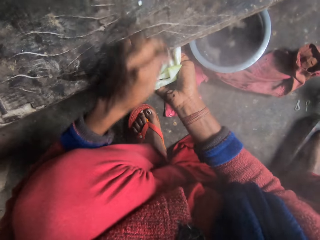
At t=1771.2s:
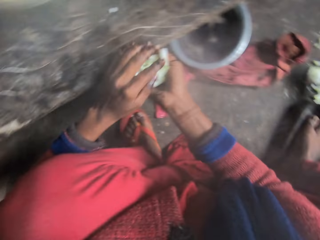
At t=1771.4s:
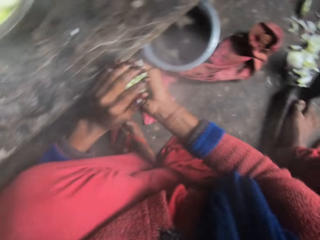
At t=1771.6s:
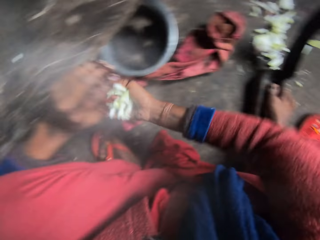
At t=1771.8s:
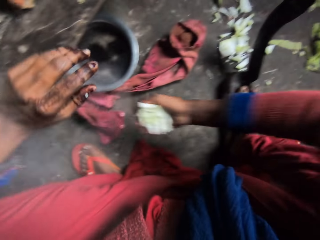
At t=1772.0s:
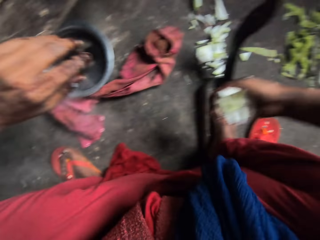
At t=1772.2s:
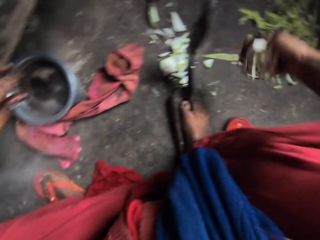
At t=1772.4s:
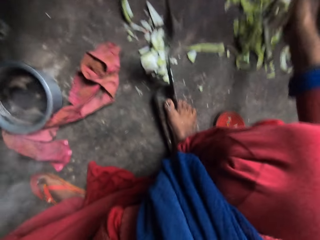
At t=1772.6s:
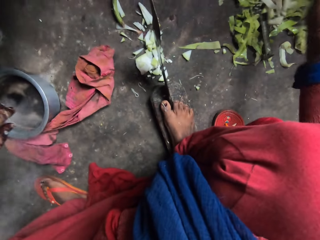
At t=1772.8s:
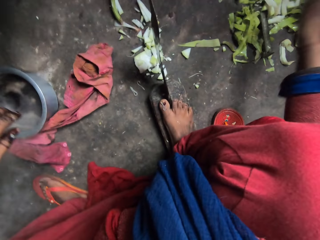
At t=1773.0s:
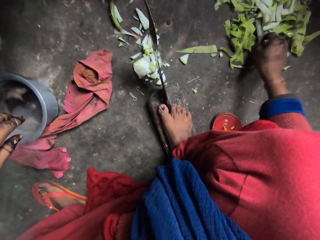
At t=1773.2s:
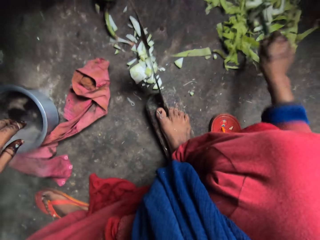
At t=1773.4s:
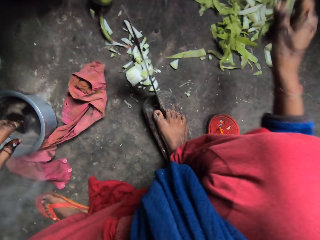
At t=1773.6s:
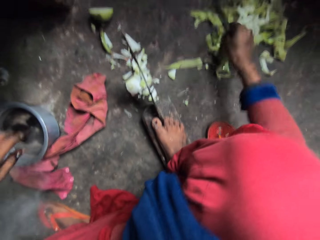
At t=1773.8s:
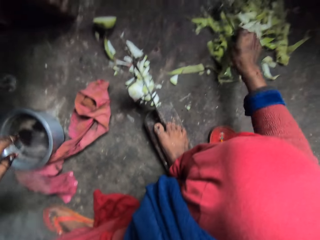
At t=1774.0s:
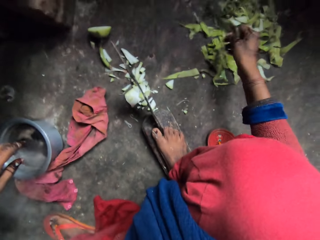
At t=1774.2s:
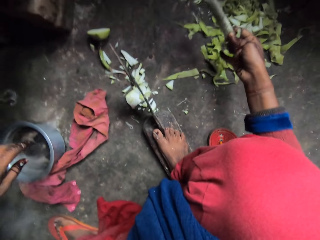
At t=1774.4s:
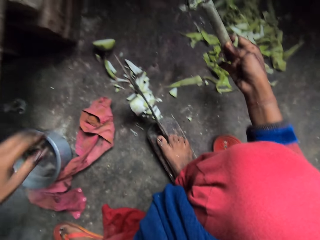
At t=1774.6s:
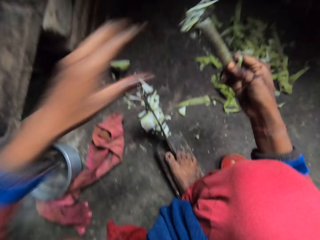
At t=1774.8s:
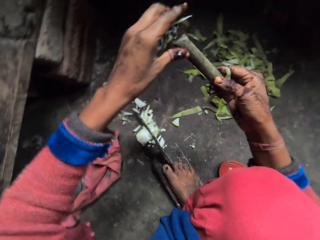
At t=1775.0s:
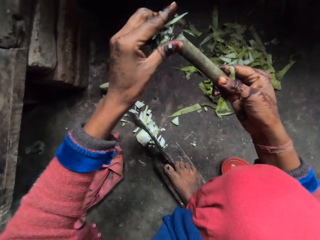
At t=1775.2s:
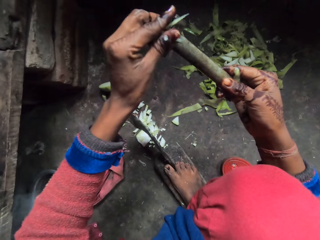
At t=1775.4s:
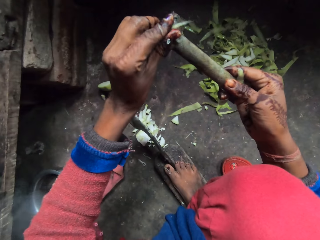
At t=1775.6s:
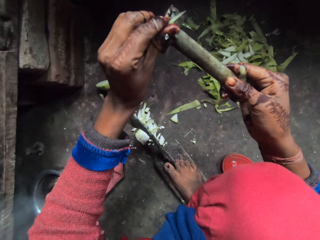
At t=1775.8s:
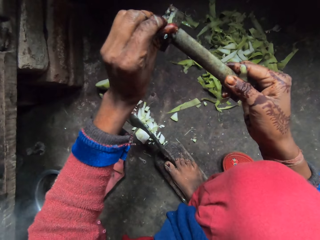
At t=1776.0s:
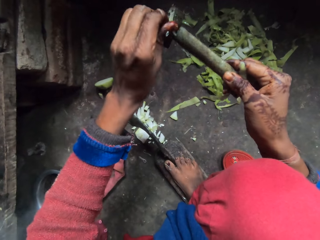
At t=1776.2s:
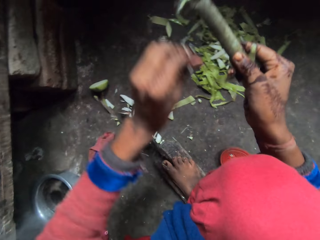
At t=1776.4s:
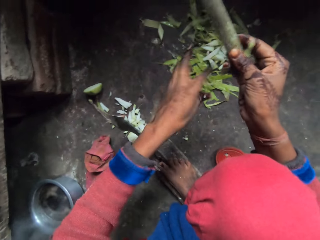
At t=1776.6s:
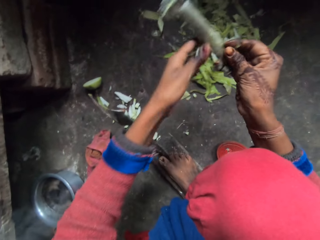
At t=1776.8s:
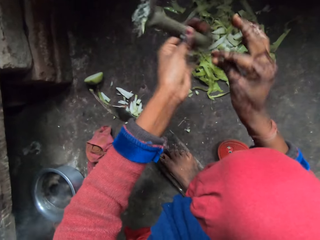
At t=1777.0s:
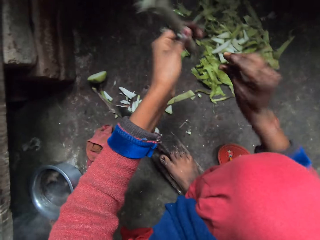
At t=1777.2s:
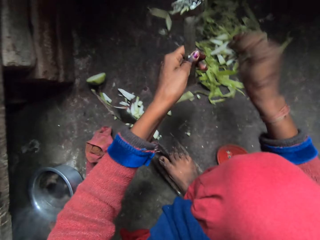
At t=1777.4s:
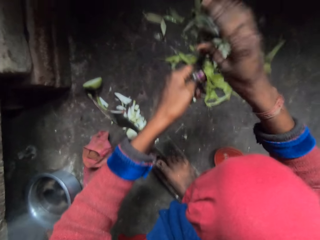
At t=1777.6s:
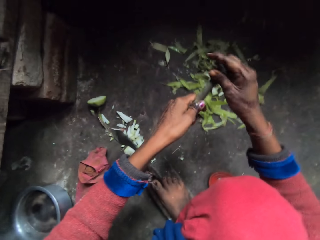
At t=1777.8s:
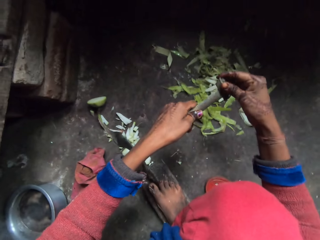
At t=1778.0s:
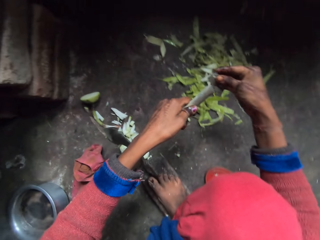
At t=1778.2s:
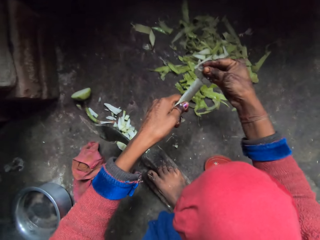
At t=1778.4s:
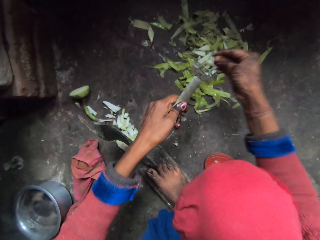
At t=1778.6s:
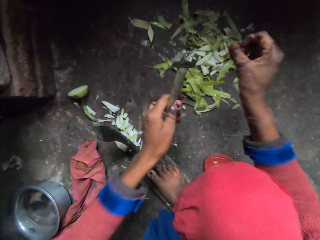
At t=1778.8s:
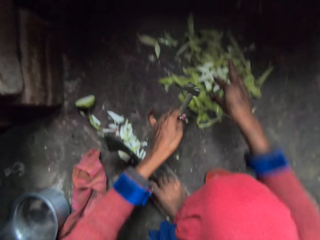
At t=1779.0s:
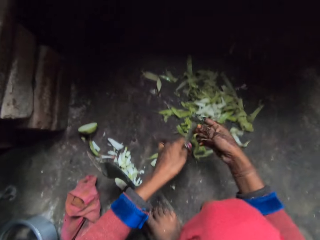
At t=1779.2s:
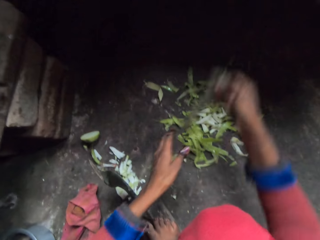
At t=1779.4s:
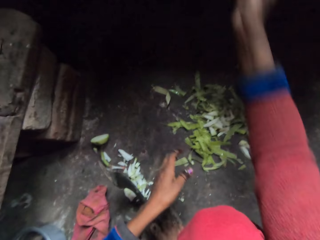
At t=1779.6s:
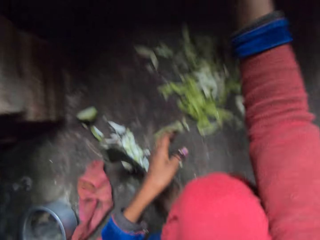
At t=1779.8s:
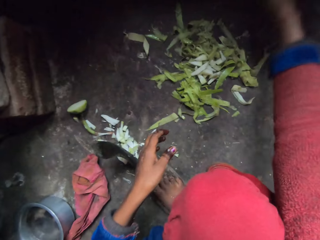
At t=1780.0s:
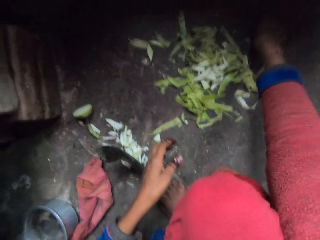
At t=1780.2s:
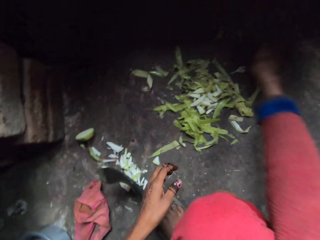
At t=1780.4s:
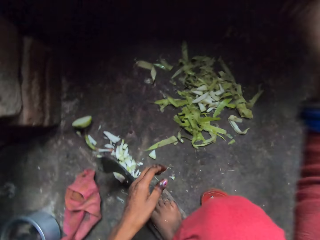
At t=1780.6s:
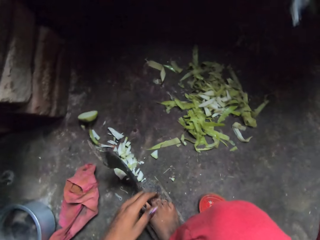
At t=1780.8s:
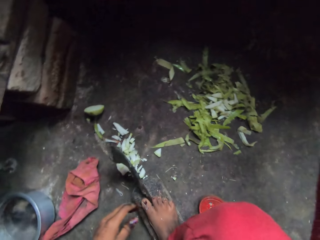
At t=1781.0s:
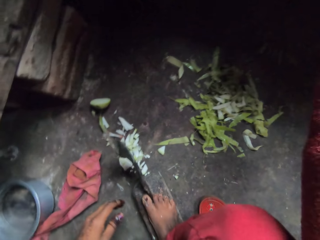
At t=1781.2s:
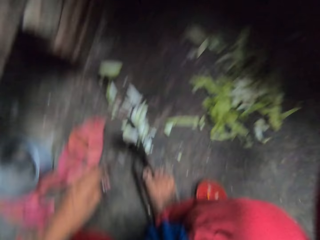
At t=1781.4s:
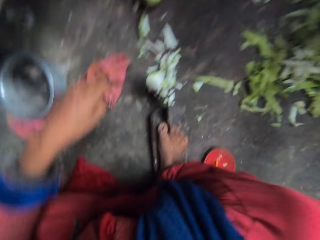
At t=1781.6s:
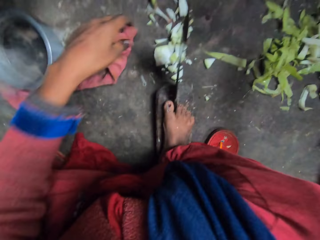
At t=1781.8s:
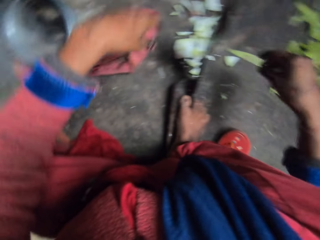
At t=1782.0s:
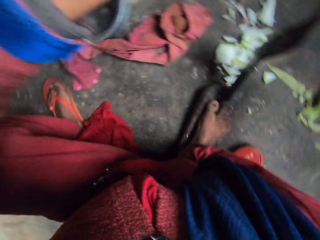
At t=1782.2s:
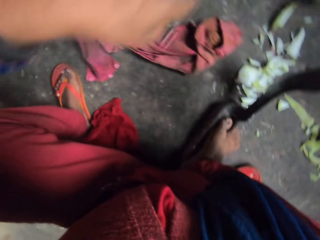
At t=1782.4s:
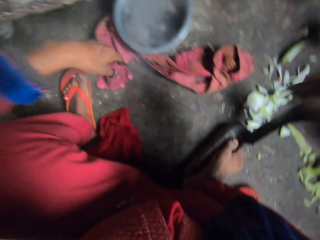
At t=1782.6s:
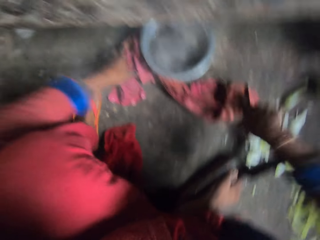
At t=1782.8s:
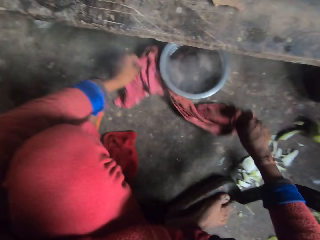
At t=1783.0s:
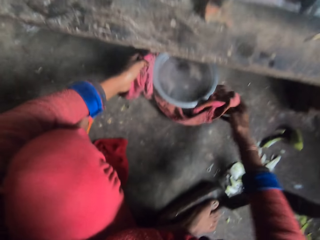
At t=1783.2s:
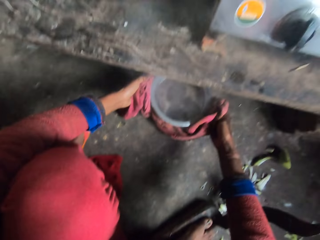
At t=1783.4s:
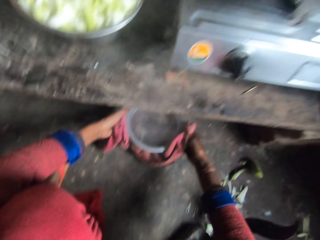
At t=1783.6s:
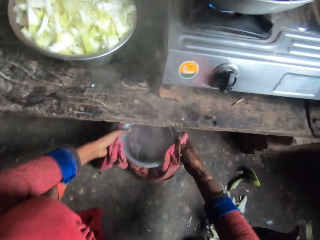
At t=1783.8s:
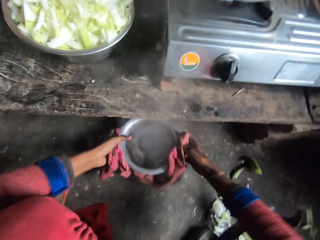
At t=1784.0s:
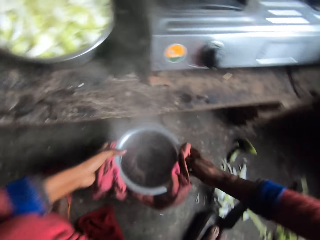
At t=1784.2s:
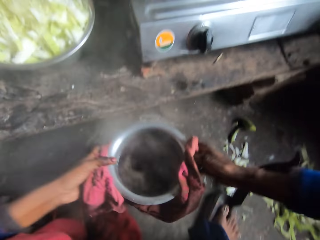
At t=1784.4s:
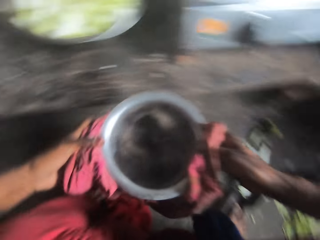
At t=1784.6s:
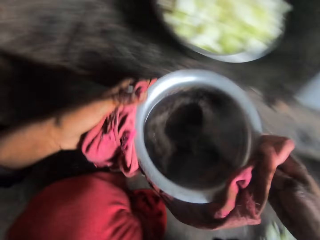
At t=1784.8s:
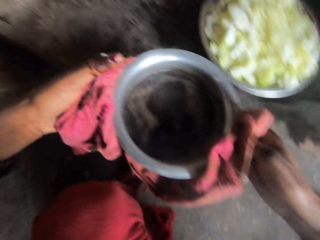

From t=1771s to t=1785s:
The camera wearer turns to the other side. She pours the pieces of bottle gourd on the floor. She picks up a hand peeler or hammer on the ground with her right hand. She flaps the hand peeler. She removes bottle gourd peels from the hand peeler. She holds the hammer with the other hand. She removes bottle gourd remains from the hammer. She puts the hand peeler on the table. She holds the hammer with the other hand. She picks up a key on the floor with her right hand. She puts the key on the table. She lifts something. She turns to the other side. She picks up the rag on the floor. She lifts the pot on the ground with the rag in her hand. She carries the cooking pot.

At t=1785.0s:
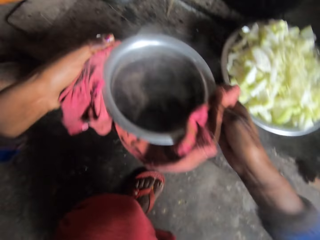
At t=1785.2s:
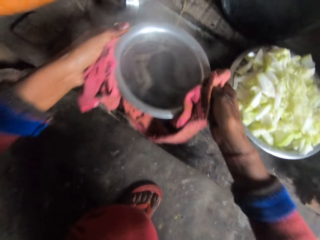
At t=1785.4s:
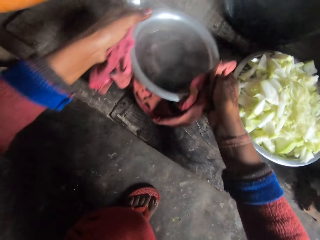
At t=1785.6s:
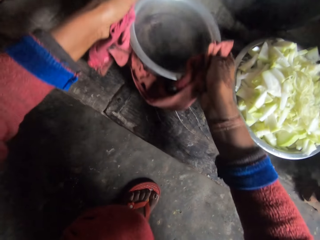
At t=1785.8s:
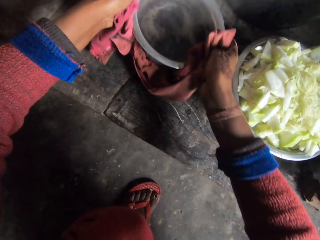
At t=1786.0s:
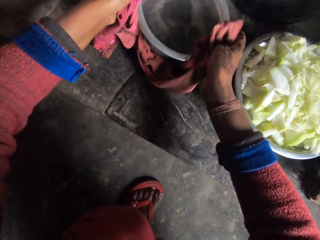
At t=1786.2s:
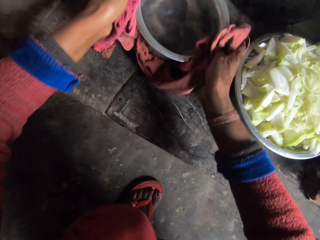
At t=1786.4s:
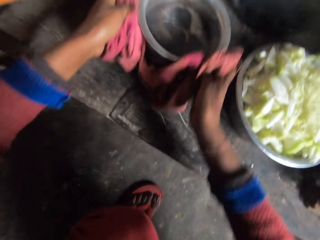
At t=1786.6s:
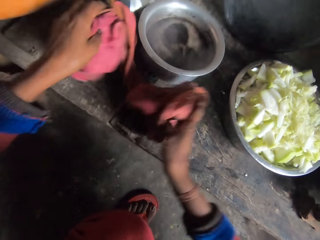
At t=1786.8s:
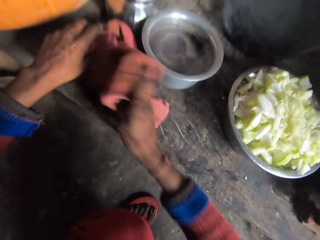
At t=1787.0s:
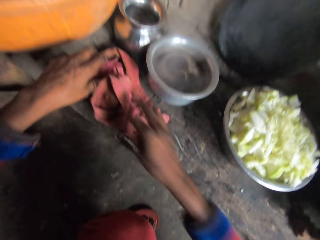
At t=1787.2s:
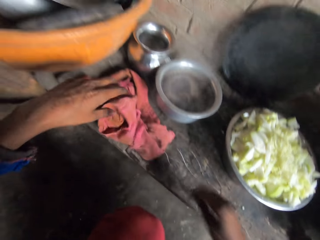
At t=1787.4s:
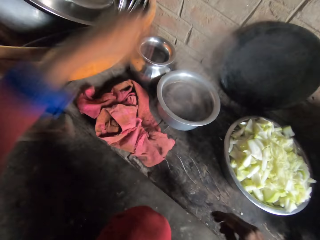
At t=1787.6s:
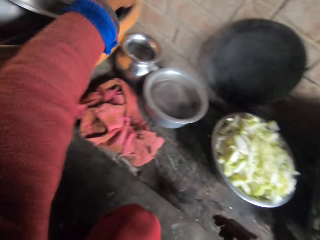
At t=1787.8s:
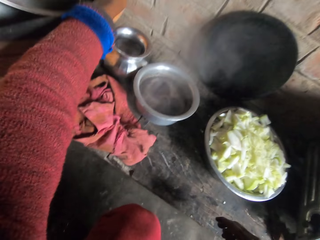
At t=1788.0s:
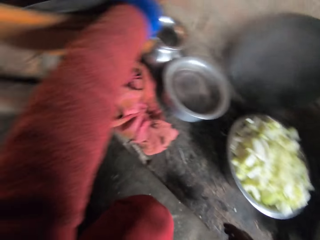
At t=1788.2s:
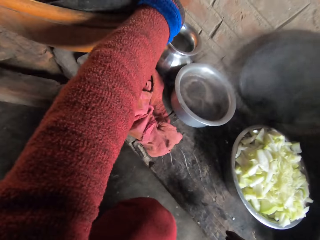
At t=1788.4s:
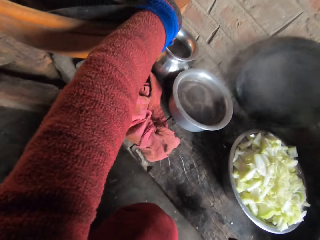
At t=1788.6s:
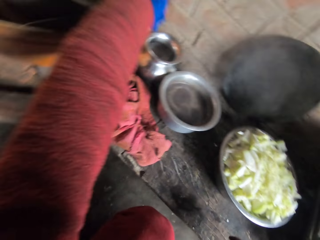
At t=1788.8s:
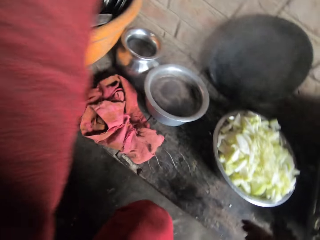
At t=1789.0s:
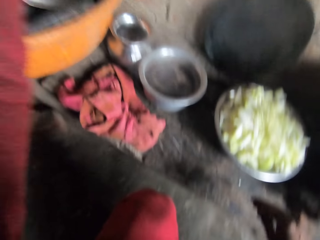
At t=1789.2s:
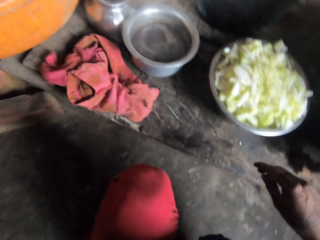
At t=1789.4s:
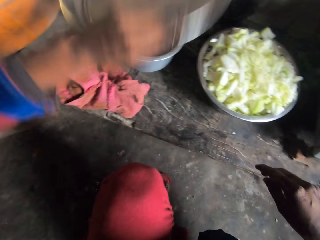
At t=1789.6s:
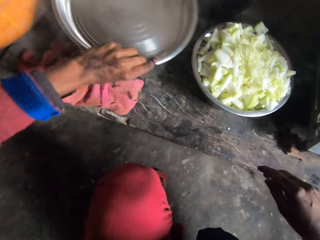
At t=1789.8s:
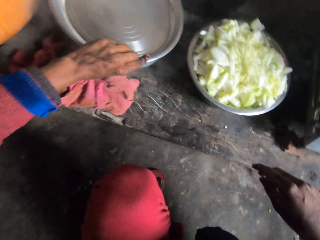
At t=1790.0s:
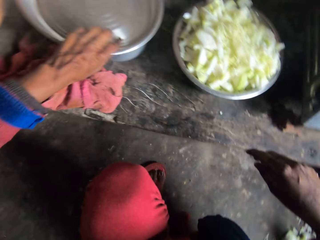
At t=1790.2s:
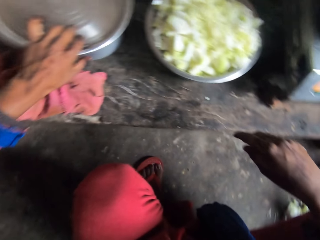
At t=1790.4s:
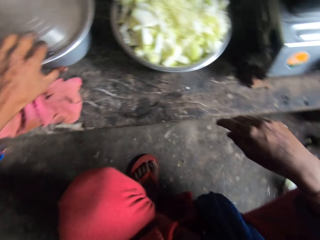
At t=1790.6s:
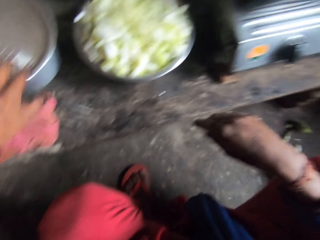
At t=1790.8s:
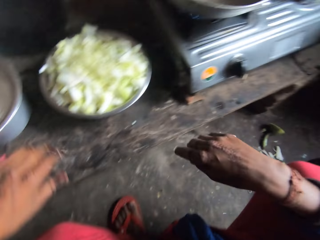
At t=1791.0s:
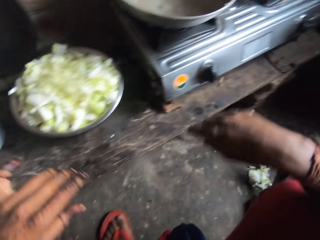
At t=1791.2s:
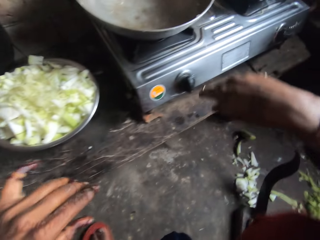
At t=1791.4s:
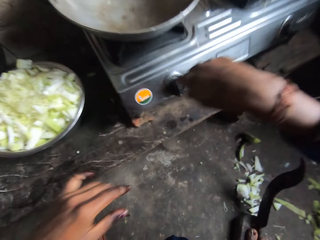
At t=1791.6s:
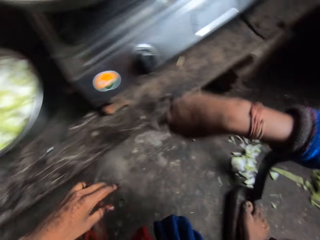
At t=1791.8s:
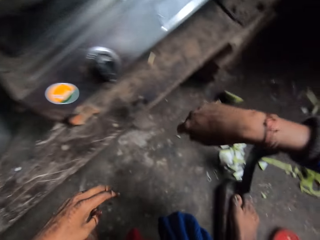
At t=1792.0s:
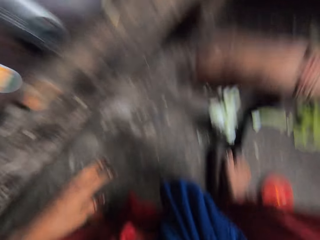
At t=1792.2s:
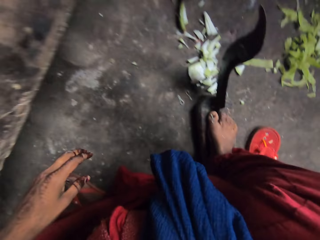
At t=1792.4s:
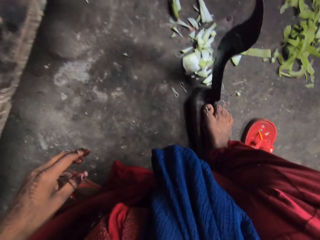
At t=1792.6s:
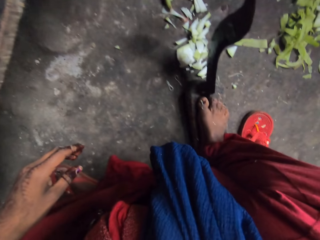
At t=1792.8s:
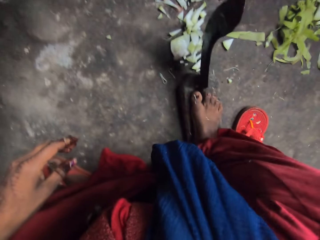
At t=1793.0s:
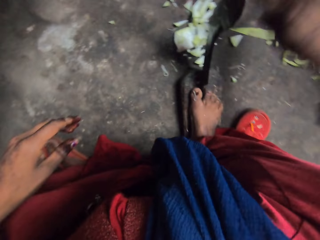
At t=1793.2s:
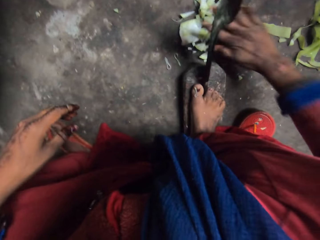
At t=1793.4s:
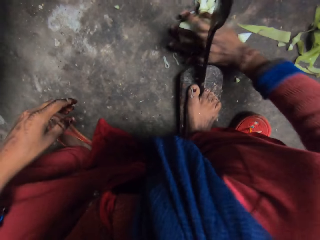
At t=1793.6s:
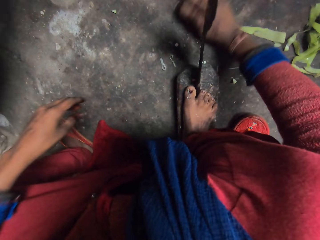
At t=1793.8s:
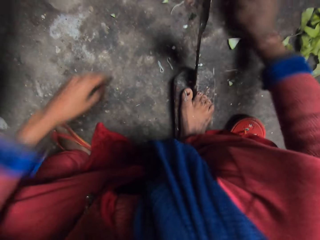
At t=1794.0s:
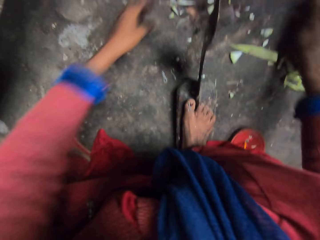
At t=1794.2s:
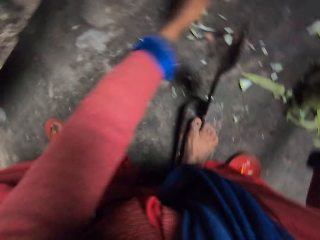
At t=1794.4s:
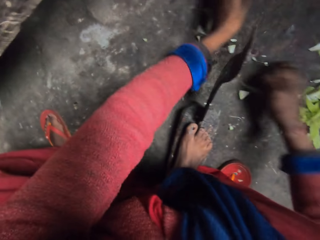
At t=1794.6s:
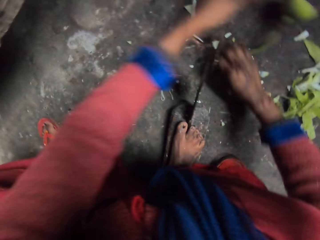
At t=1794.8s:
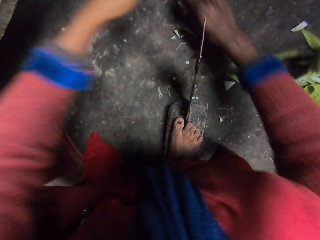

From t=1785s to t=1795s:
The camera wearer puts the pot on the table. She drops a cloth. She picks up a pot lid from a bowl on the table with her left hand. She covers the pot with the pot lid. She moves her hands. She packs bottle gourd peels on the ground with her right hand.
